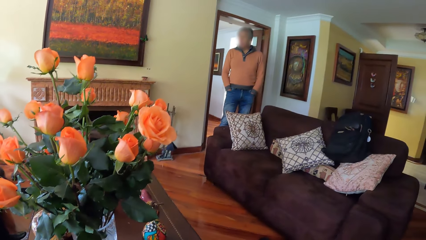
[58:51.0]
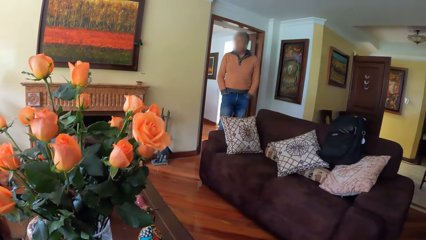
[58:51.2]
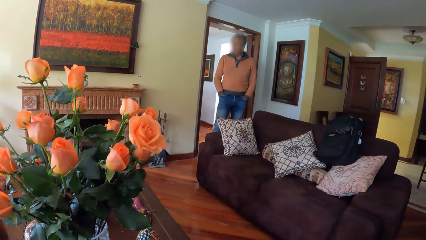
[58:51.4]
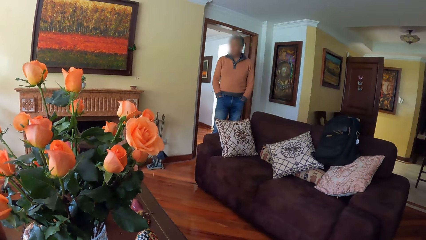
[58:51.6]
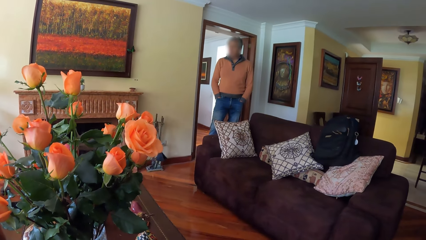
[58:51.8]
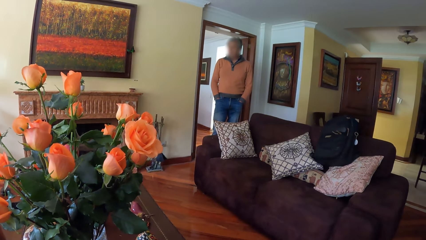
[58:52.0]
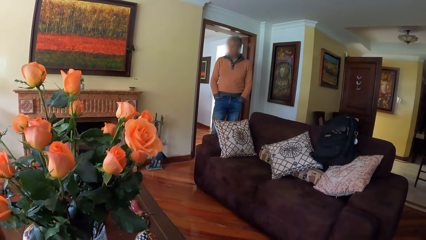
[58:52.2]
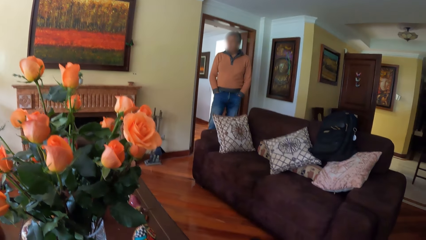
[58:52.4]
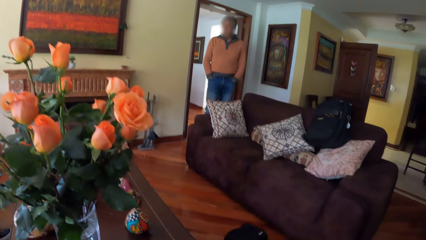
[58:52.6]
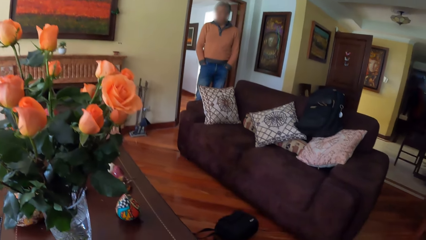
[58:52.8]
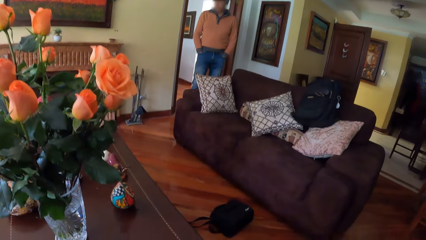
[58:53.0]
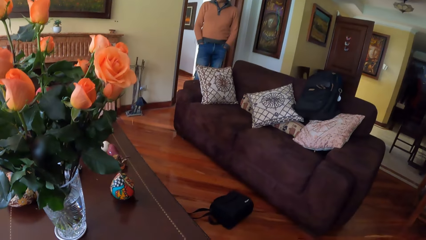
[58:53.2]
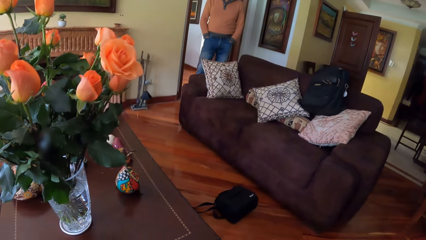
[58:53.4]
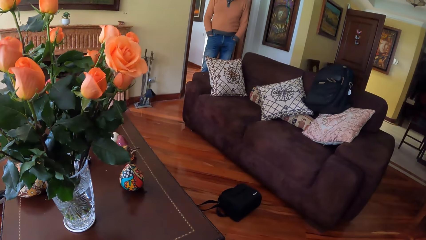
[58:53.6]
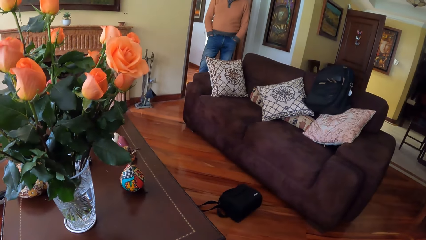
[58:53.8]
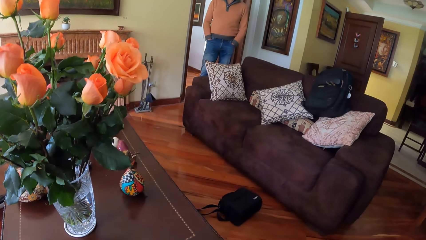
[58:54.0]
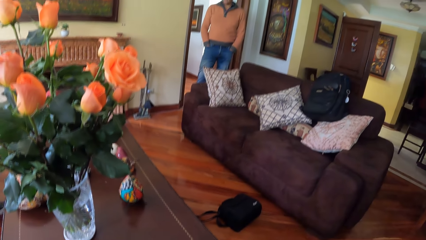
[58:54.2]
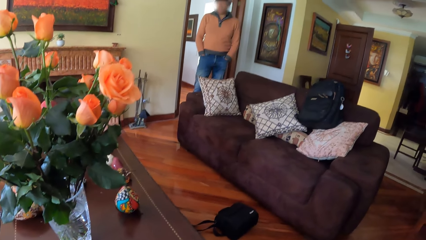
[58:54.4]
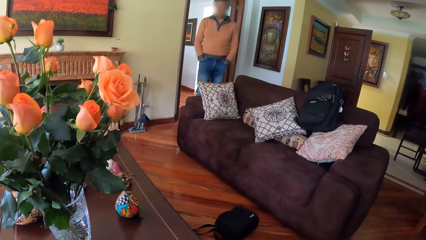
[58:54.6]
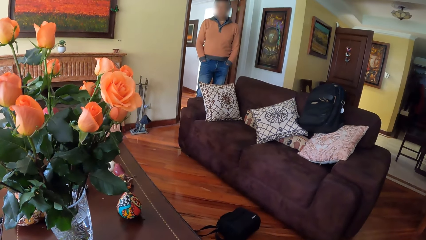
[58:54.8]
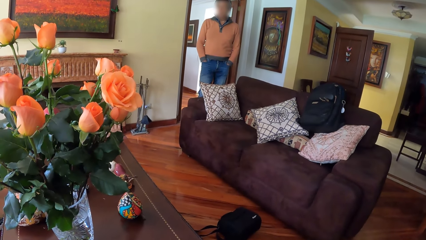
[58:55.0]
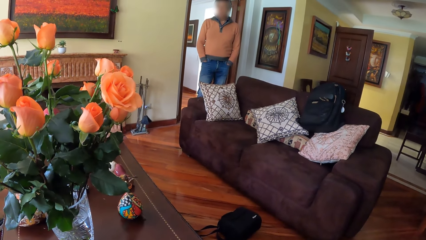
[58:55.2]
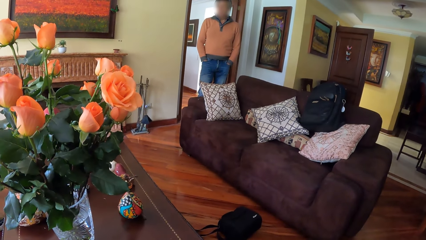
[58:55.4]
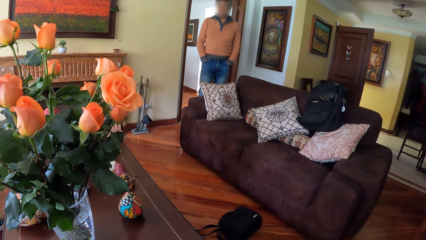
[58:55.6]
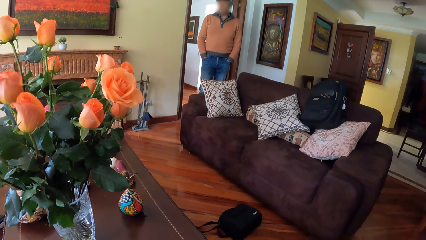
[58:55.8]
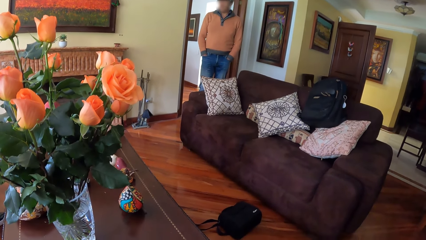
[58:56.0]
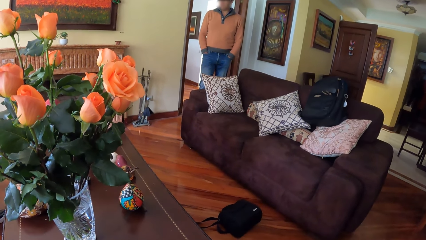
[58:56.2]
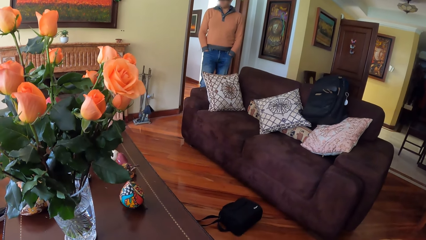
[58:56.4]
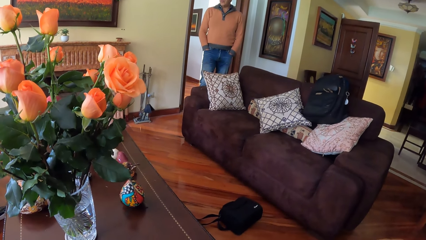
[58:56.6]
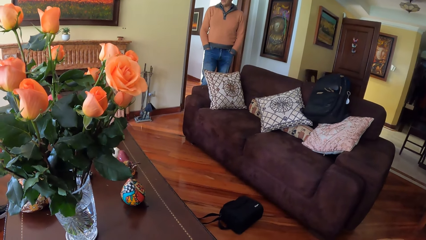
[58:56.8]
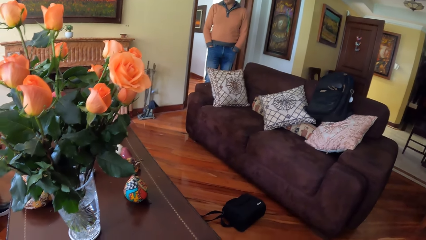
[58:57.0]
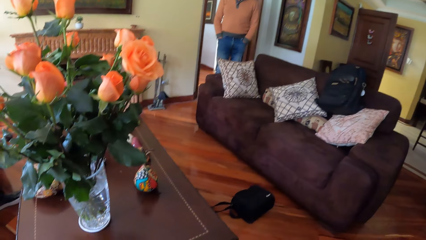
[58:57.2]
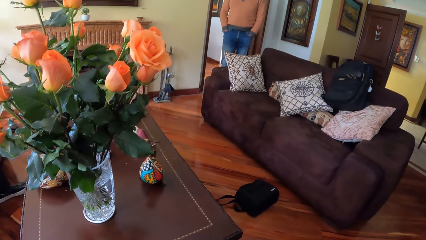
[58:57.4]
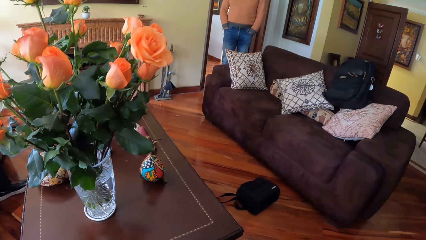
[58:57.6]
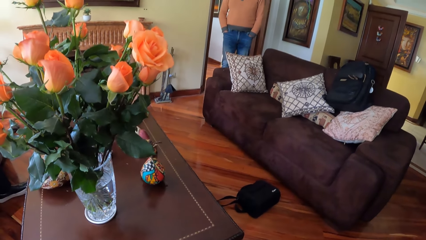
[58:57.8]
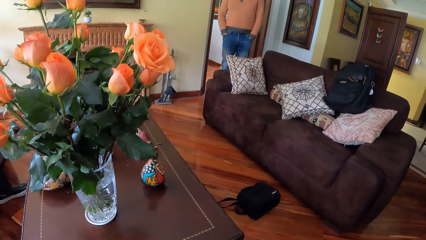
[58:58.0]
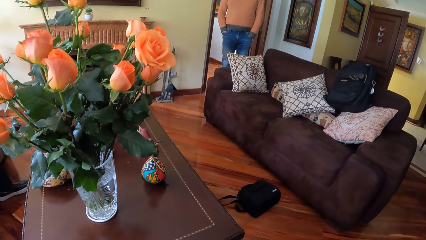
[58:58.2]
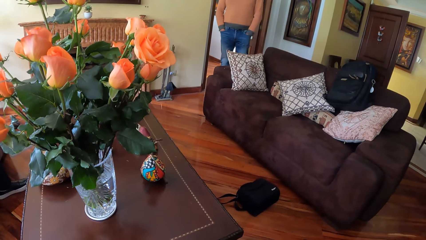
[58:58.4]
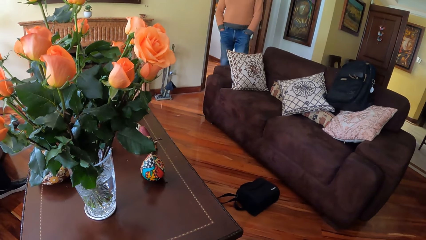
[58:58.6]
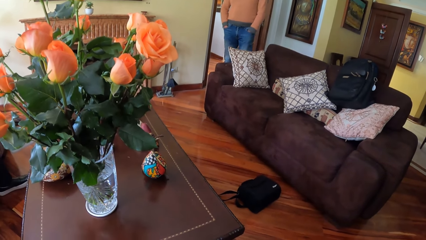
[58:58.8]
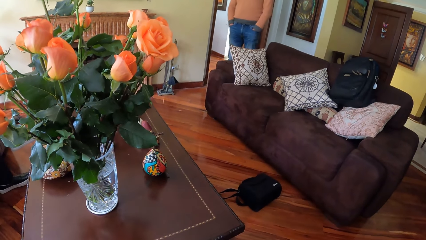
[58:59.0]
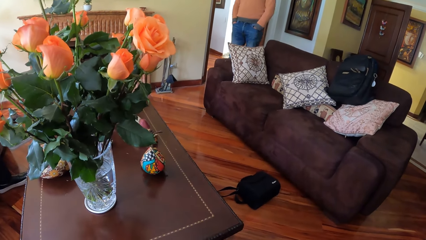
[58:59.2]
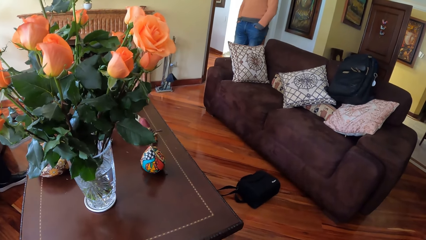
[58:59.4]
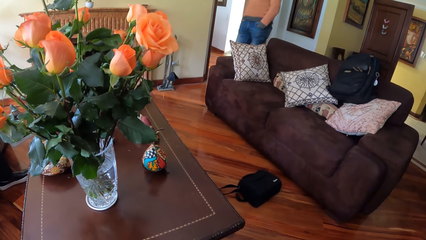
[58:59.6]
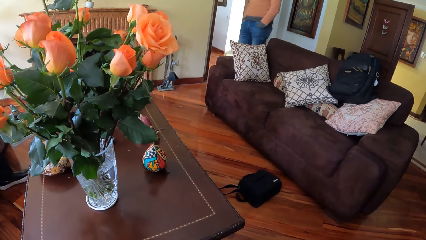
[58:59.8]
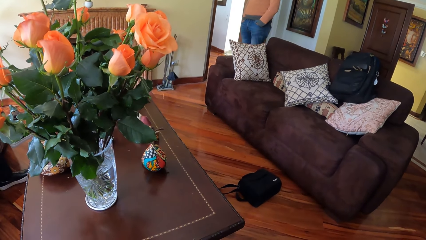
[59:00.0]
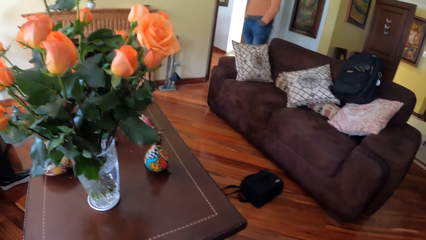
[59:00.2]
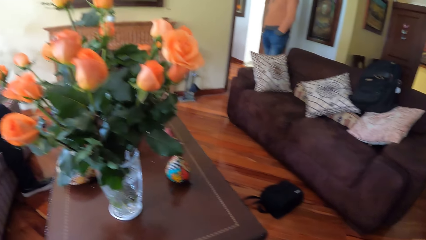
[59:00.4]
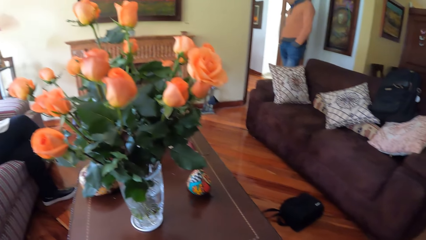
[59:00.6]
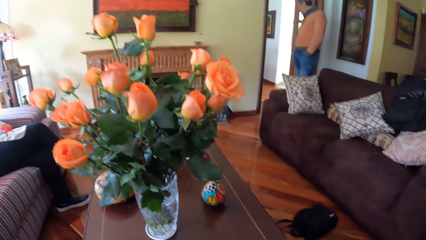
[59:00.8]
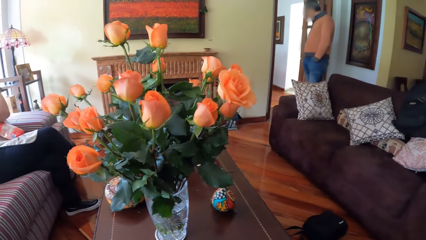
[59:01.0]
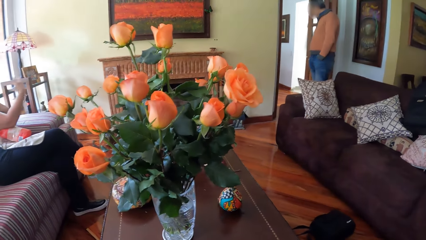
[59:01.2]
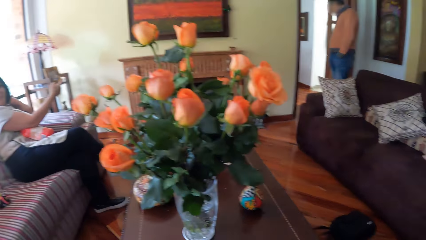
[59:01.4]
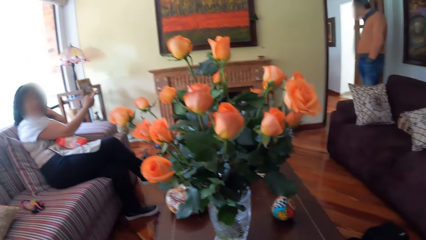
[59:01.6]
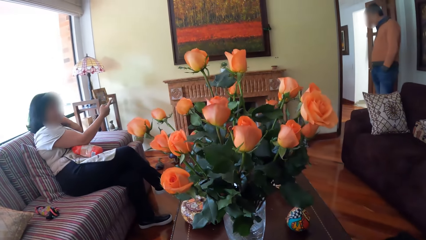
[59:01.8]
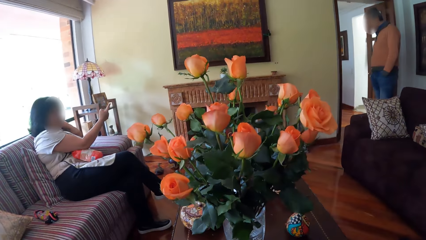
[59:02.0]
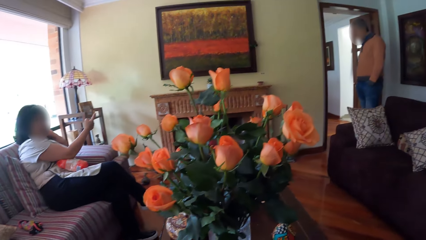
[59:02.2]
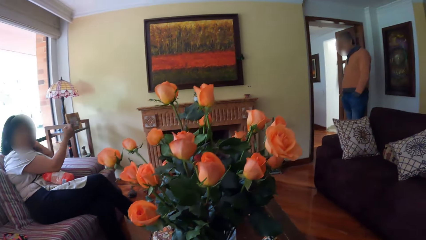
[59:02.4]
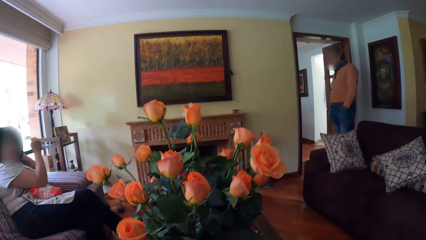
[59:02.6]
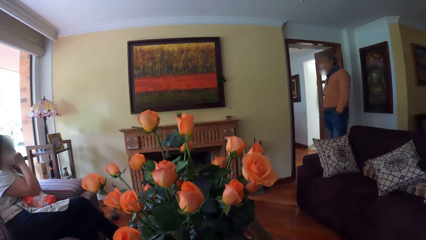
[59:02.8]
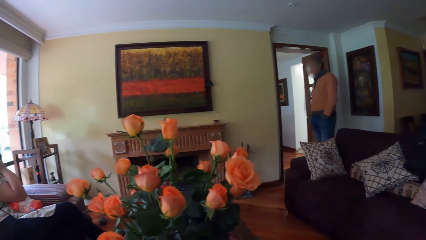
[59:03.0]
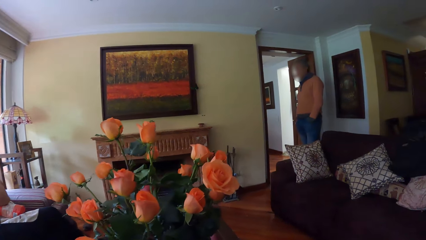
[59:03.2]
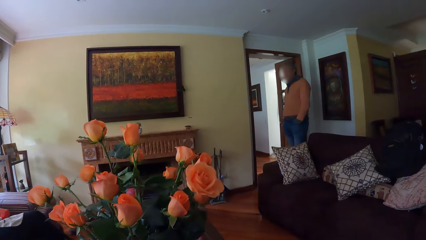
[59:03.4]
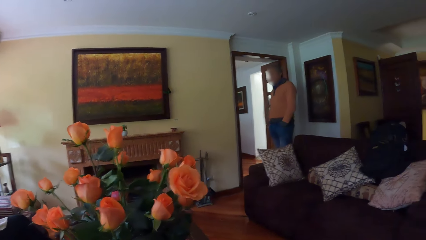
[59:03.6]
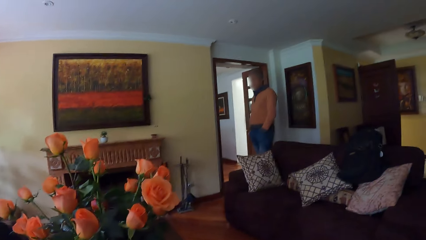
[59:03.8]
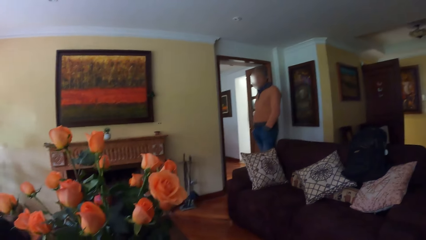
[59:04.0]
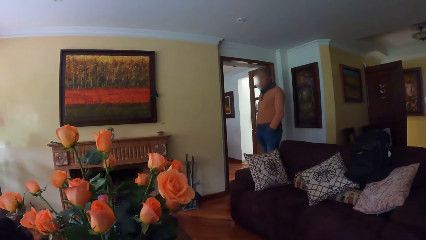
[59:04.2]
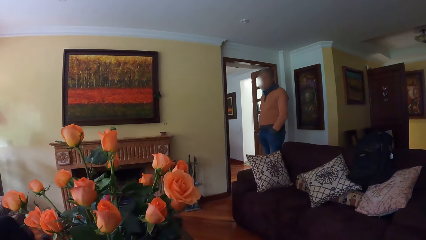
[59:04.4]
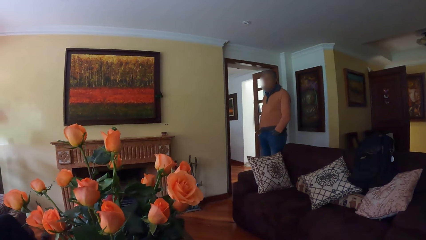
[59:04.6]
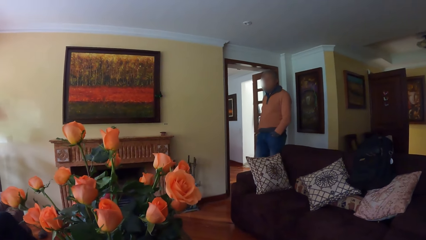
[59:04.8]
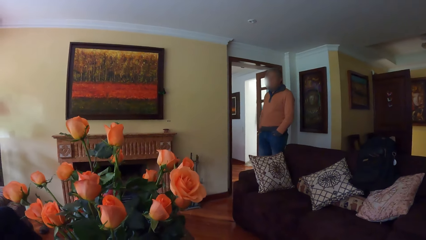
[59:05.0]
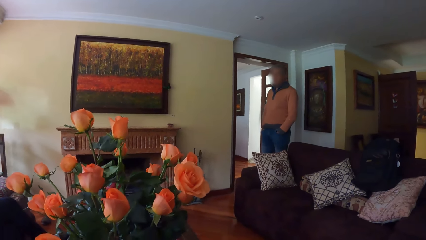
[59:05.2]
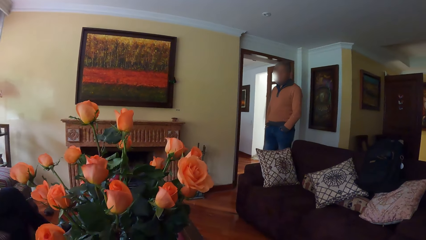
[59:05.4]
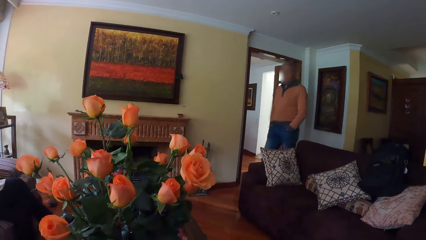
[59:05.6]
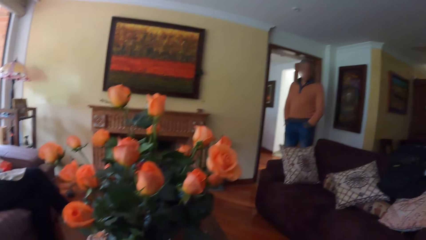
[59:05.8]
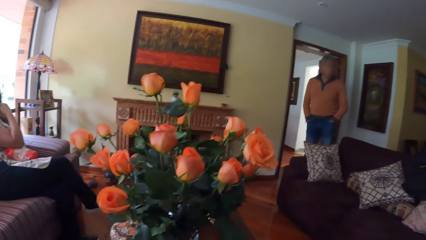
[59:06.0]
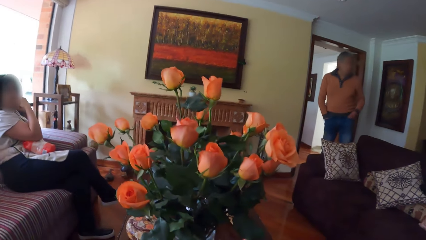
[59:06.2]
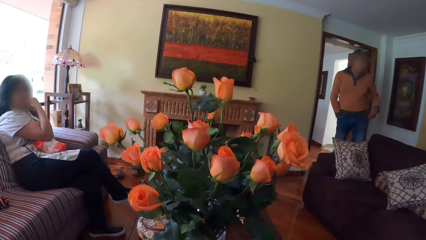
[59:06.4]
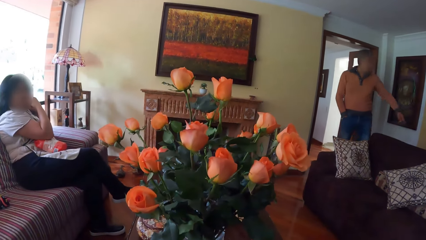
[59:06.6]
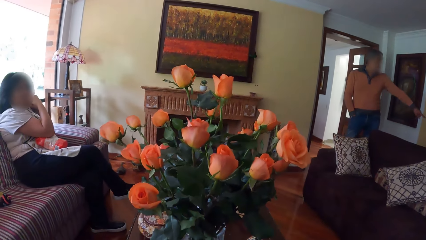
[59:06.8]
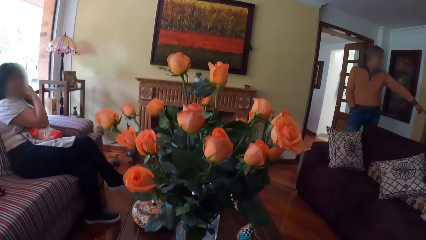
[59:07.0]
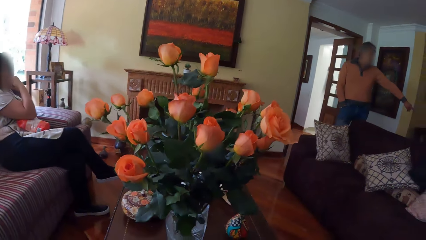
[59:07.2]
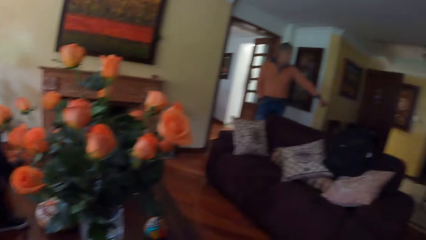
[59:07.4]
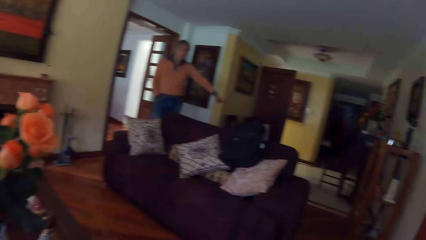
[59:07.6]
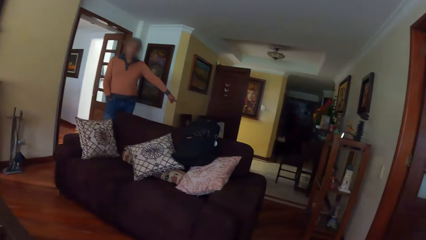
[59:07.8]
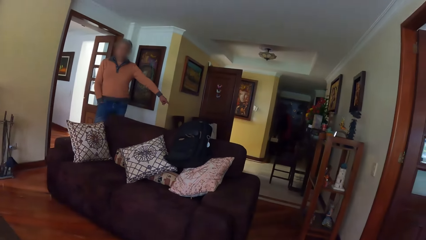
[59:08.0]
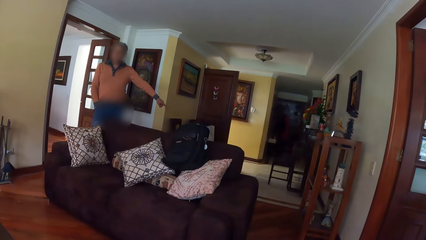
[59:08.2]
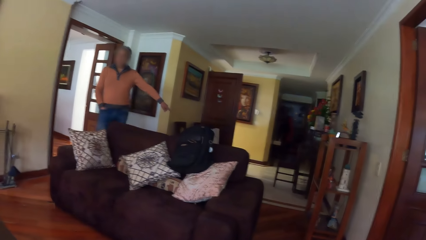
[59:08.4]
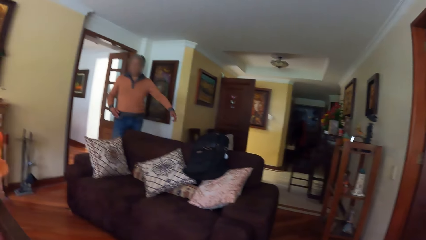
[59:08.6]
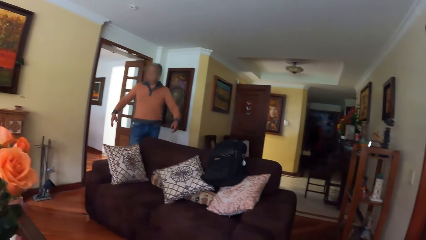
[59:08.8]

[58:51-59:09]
A woman points at a man with her right hand. The man removes his left hand from a pocket of the jeans. He points at a table with his left hand.
